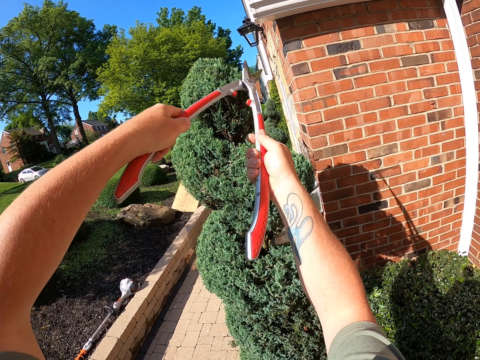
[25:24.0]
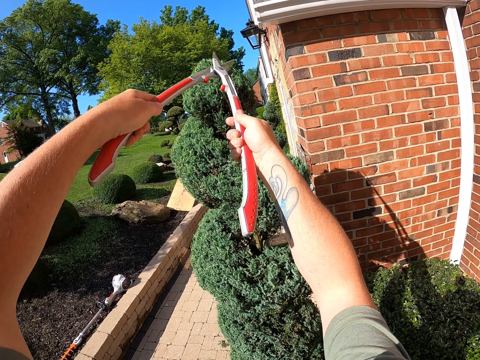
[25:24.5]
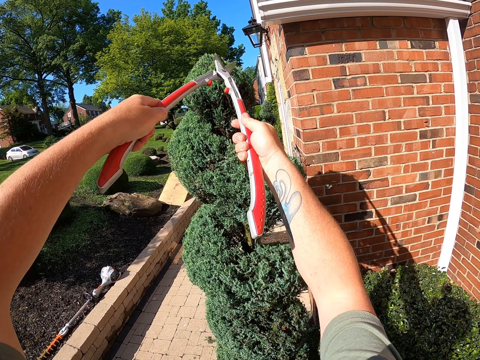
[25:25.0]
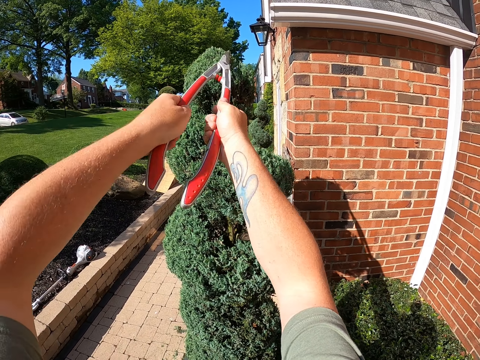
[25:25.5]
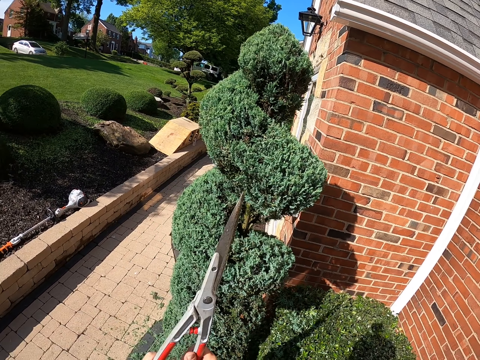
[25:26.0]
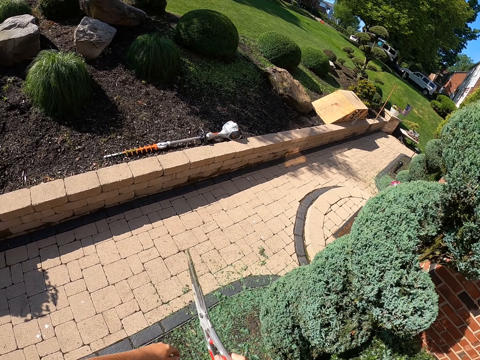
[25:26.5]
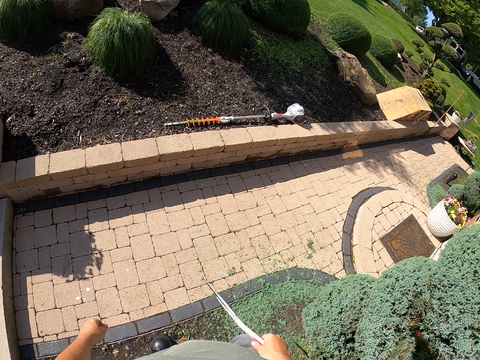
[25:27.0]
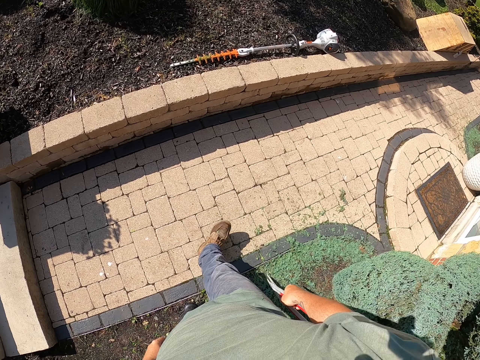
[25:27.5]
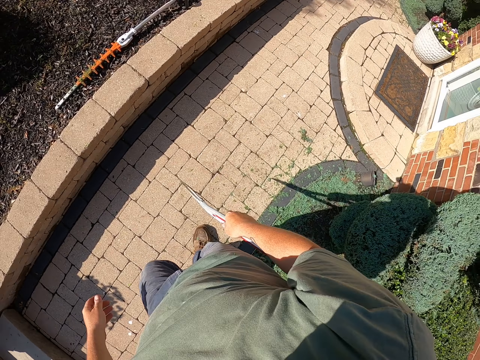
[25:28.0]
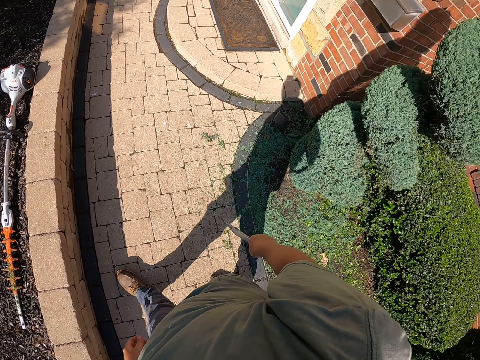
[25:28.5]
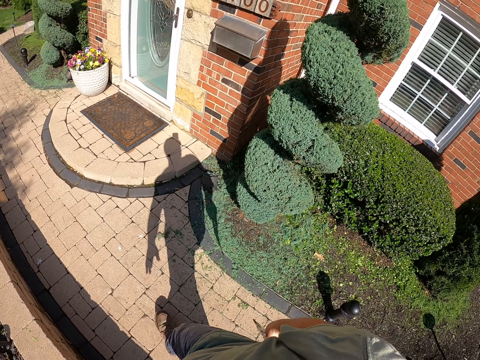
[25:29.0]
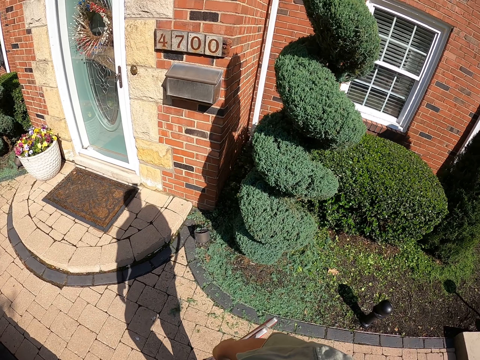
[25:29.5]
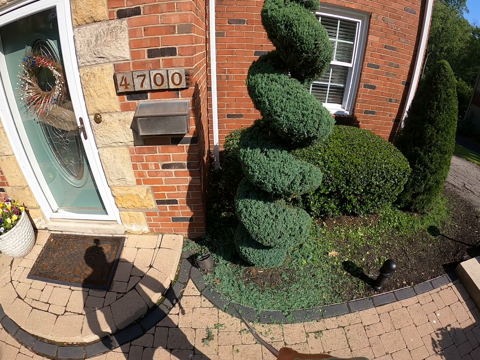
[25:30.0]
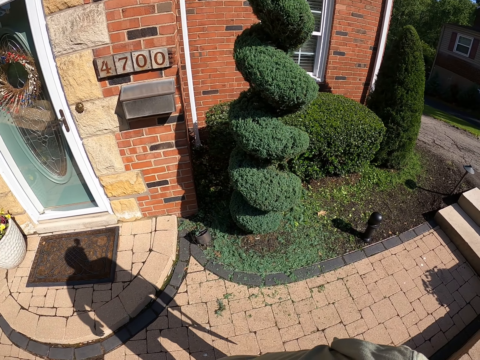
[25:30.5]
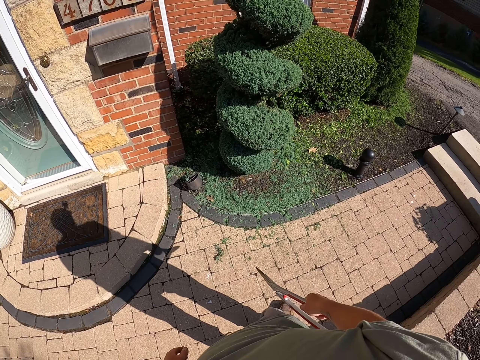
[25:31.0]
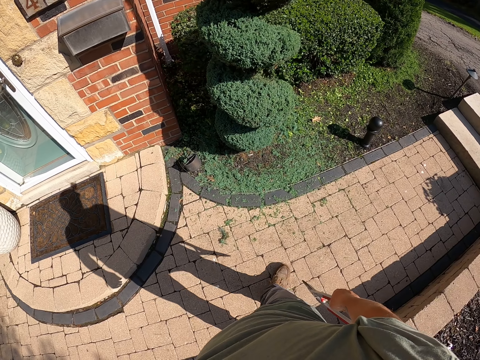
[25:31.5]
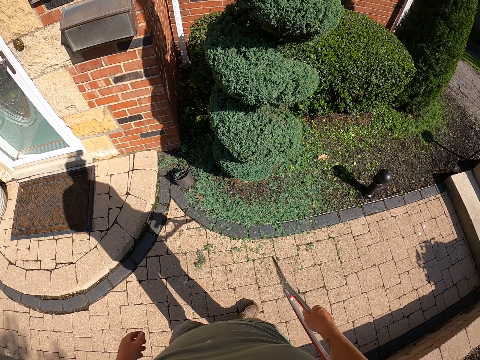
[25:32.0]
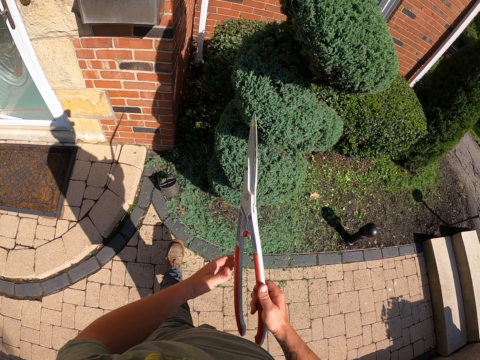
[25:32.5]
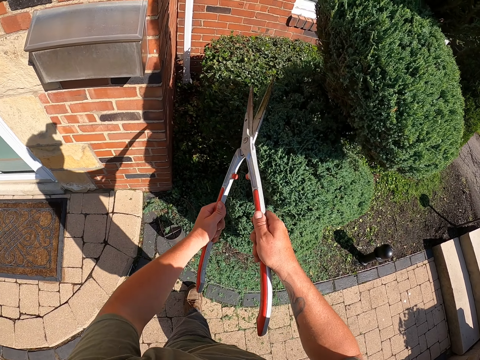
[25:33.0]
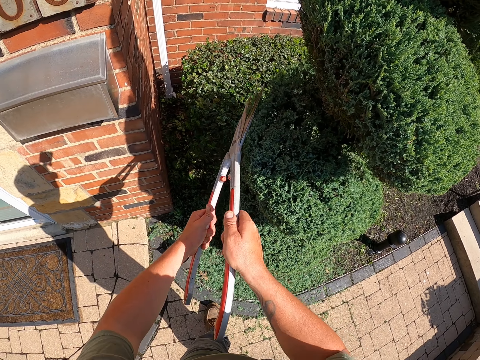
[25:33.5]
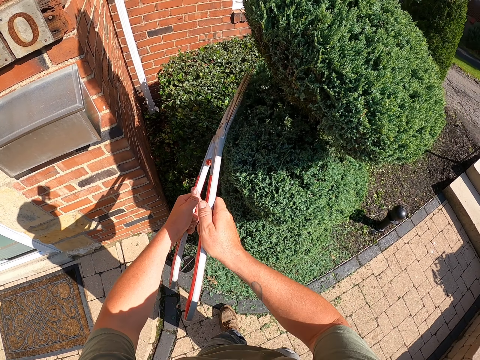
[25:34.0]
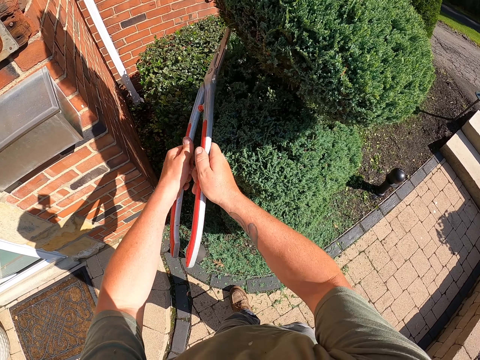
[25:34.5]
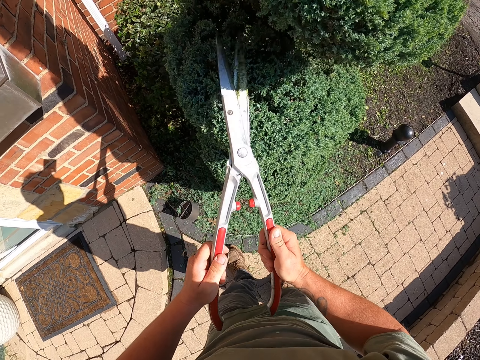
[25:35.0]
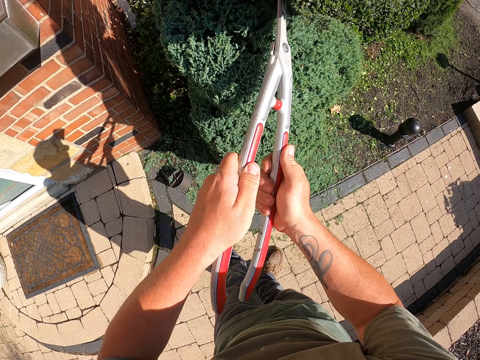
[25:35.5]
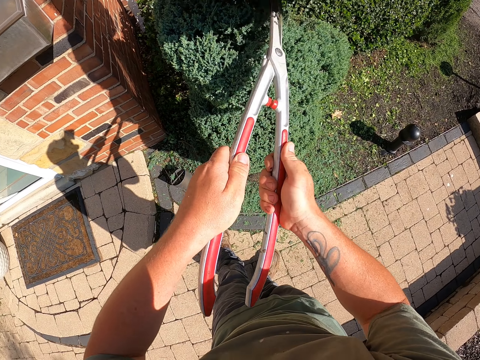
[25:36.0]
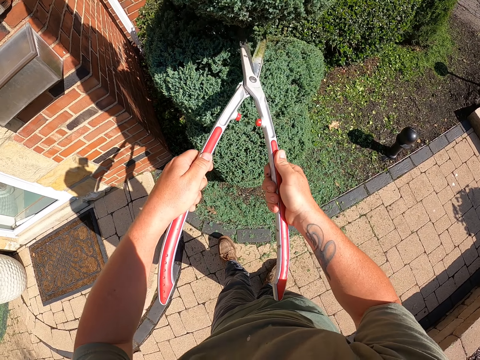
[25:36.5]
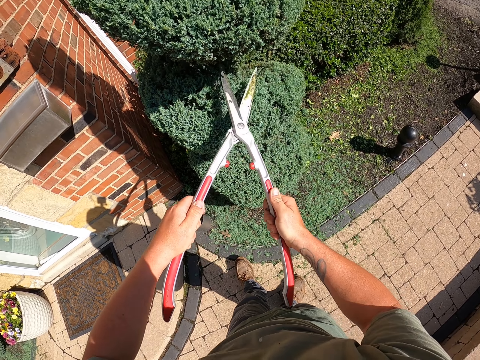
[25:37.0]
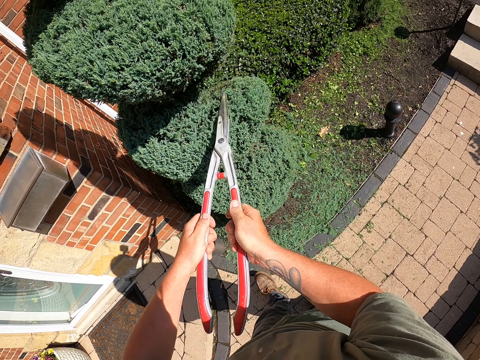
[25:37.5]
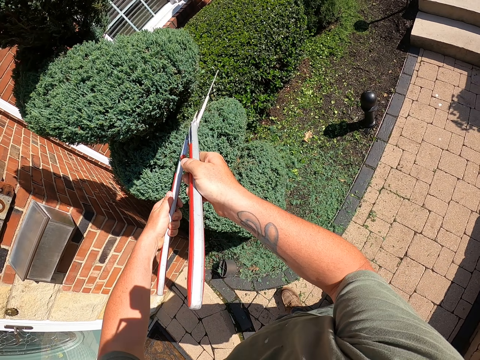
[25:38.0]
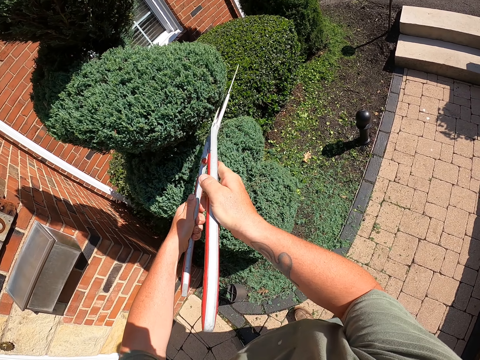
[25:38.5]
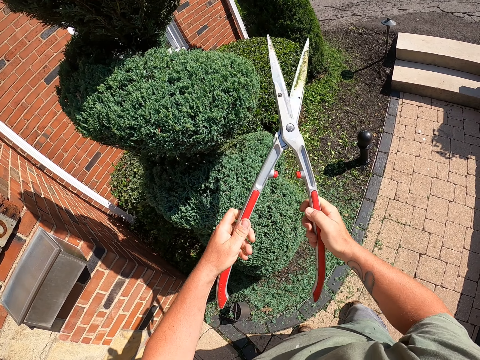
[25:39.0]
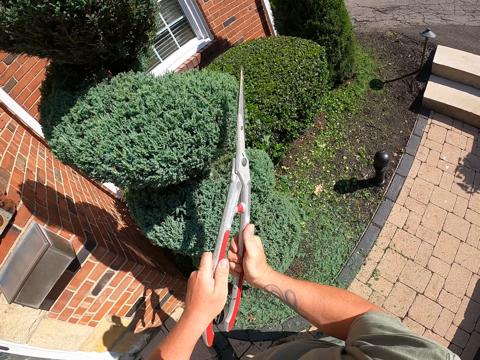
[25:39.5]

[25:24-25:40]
The camera wearer pulls back the garden shear. They walk around. They look around. They look at the tree. They hold the shear with the right hand. They make a step. They lift the garden shear and trim the tree with the garden shear. They hold the shear with both hands.

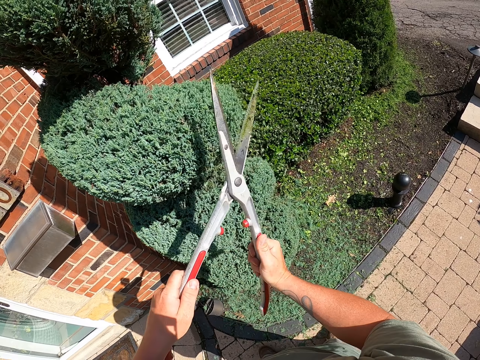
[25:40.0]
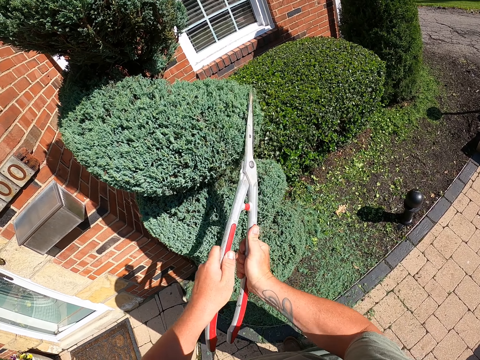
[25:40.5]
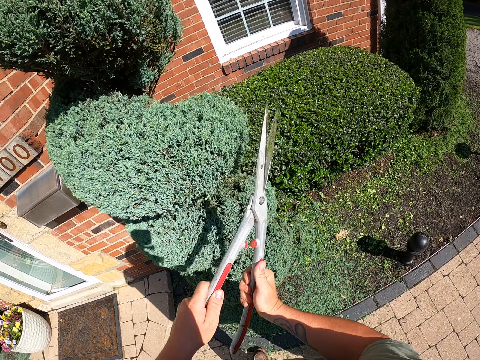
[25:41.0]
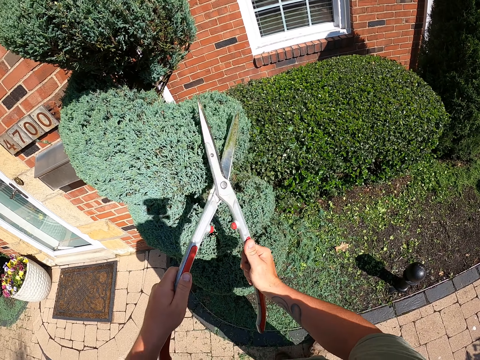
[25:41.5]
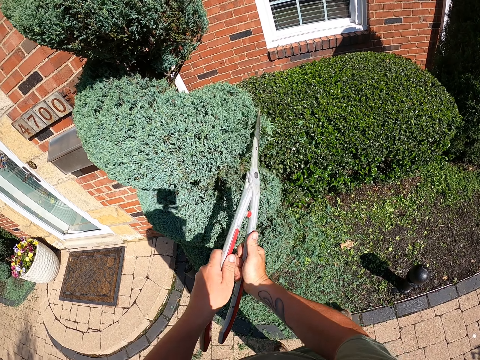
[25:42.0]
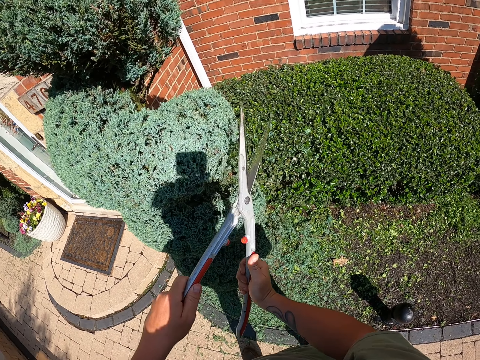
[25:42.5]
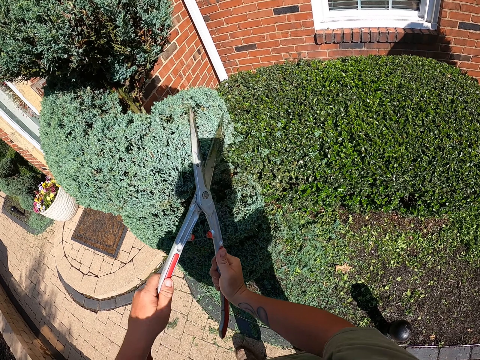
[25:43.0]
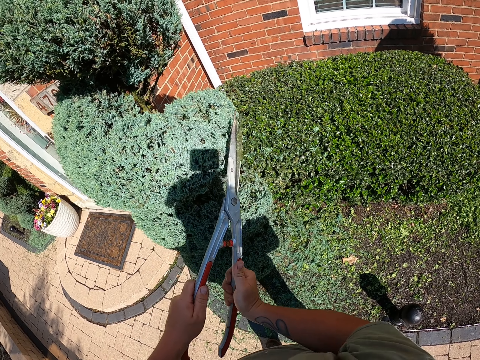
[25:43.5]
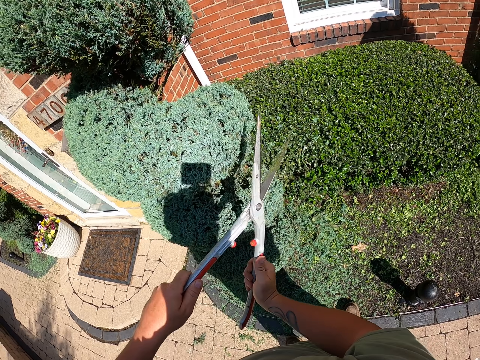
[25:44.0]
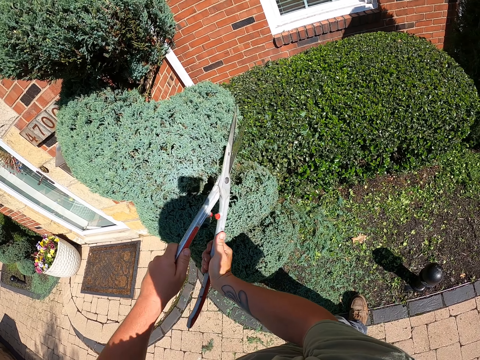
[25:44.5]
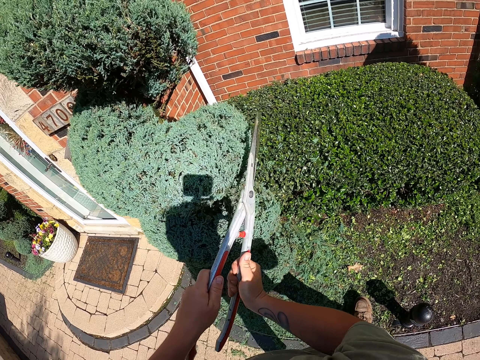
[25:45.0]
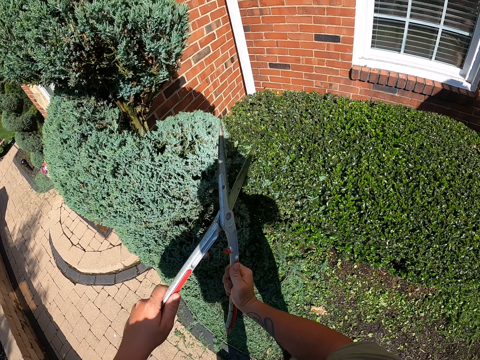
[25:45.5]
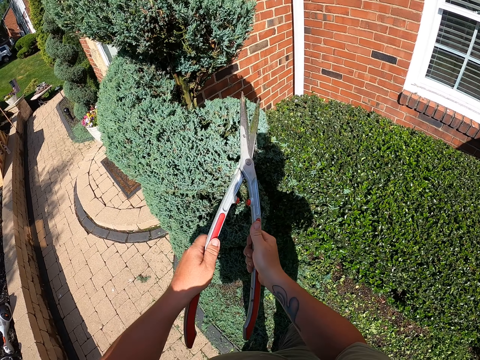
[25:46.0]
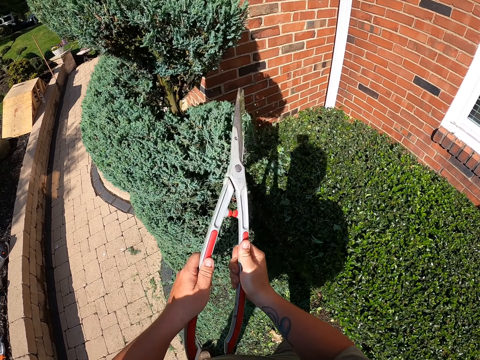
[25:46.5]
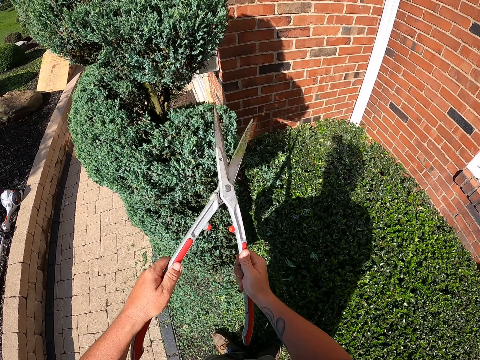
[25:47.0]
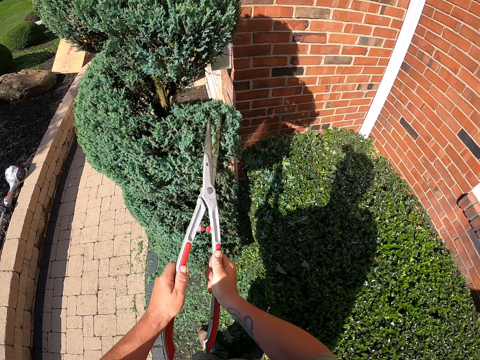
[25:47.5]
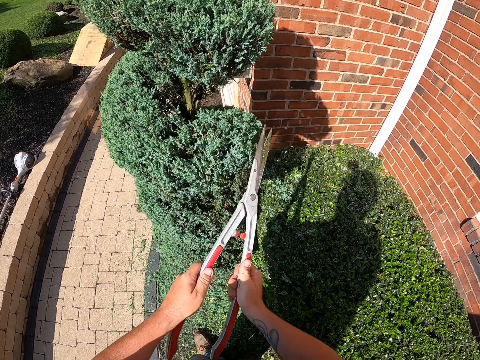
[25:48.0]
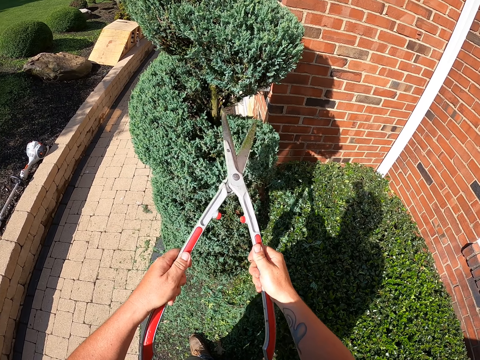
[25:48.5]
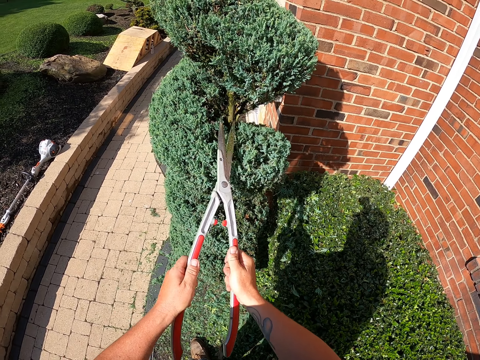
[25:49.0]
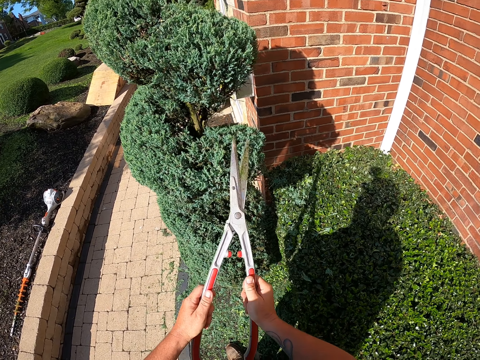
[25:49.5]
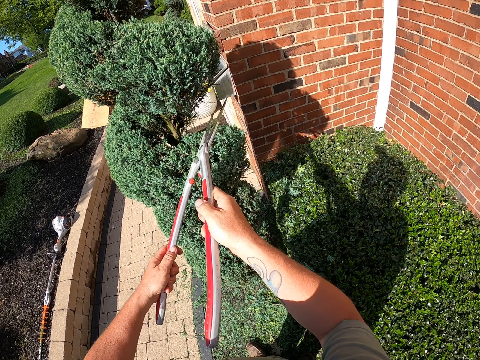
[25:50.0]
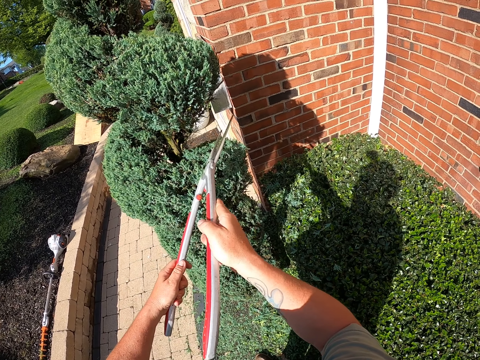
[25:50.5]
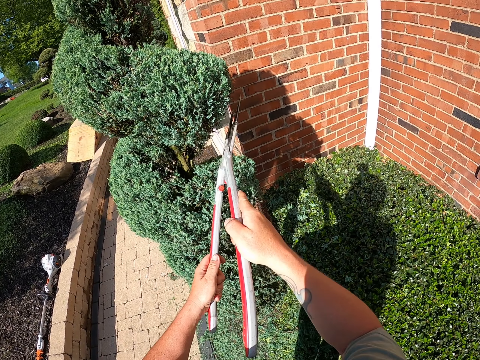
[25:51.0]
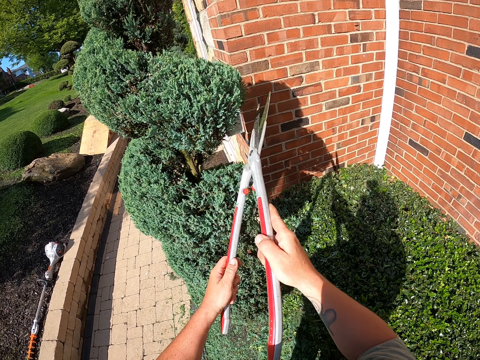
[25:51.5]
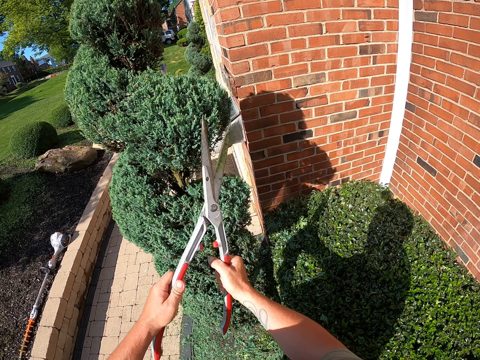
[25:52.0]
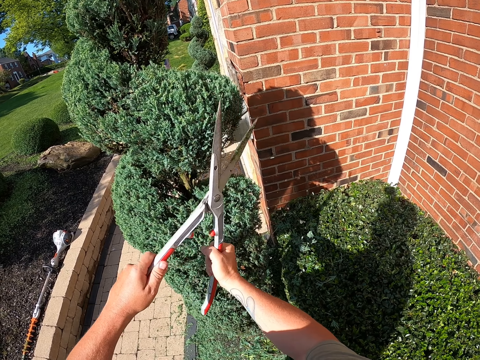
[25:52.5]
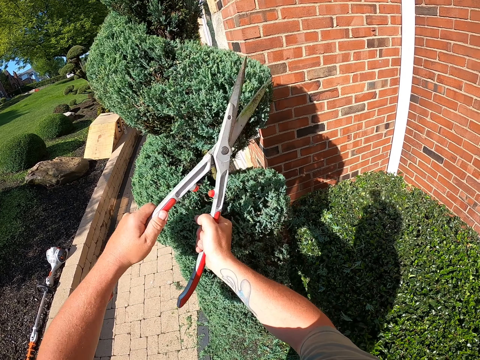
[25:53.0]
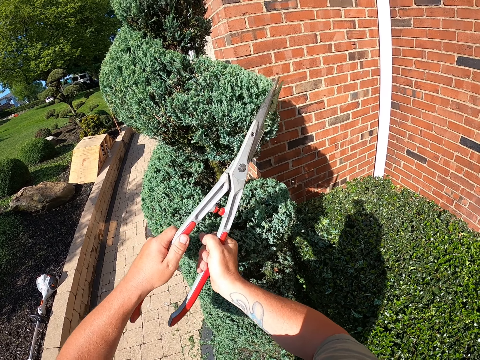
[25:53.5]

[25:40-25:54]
The camera wearer trims the plant with the shear. They lift the garden shear and trim the tree with the garden shear. They hold the shear with both hands. They move the garden shear and trim the tree with the garden shear.
